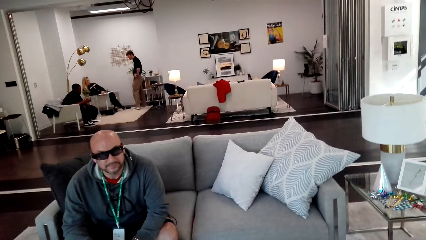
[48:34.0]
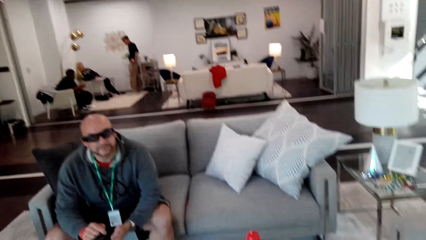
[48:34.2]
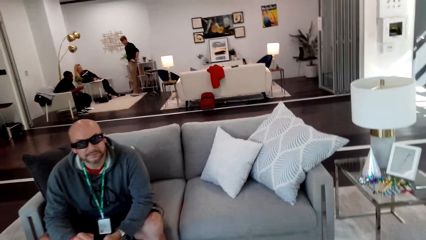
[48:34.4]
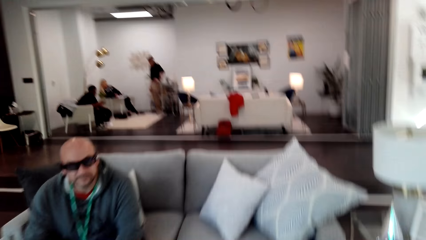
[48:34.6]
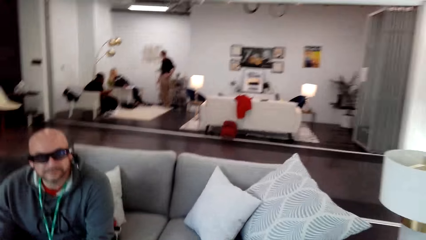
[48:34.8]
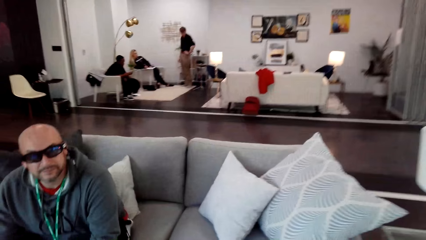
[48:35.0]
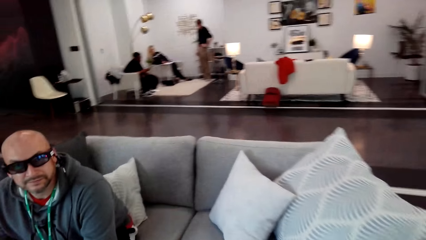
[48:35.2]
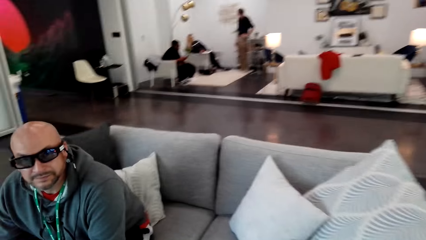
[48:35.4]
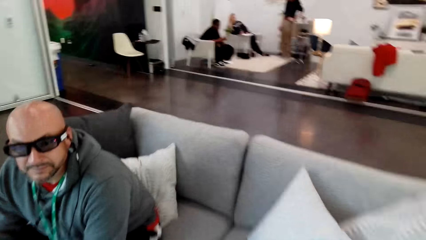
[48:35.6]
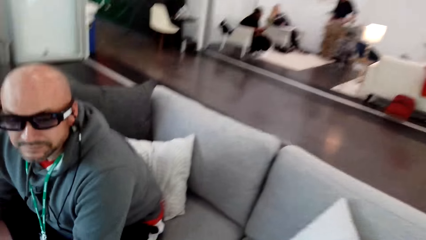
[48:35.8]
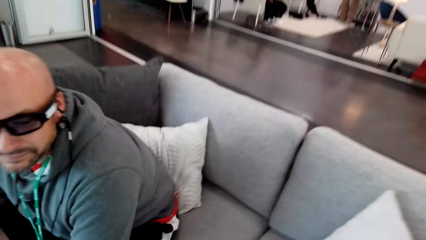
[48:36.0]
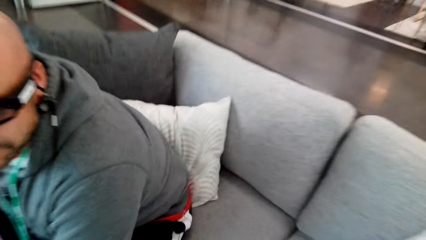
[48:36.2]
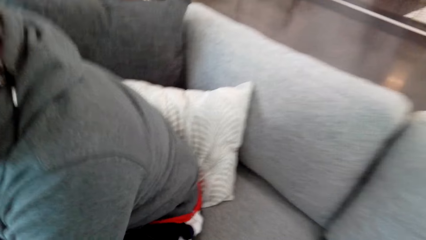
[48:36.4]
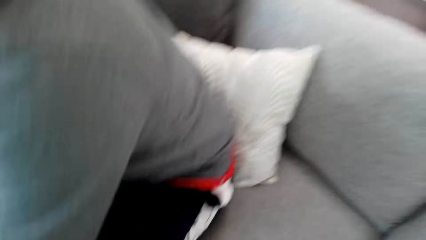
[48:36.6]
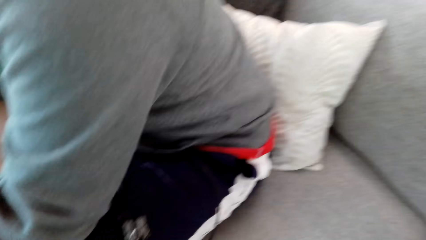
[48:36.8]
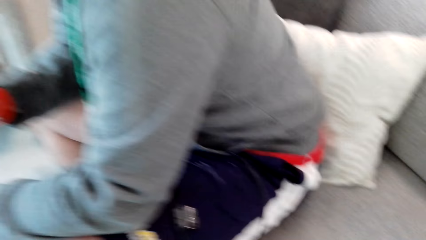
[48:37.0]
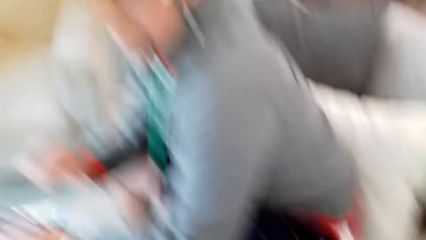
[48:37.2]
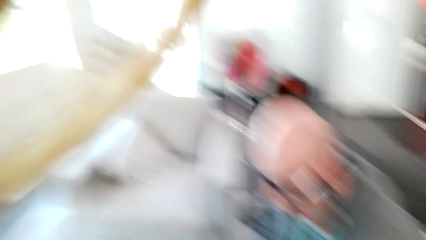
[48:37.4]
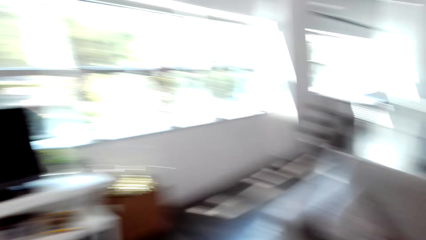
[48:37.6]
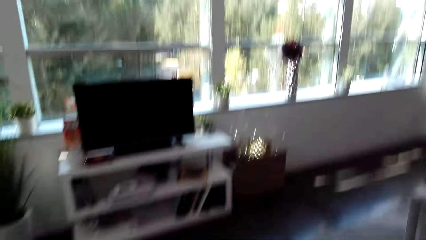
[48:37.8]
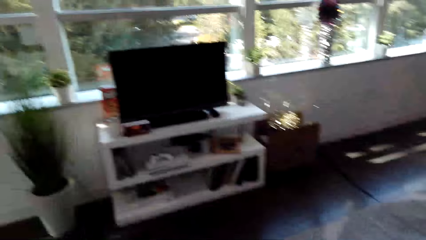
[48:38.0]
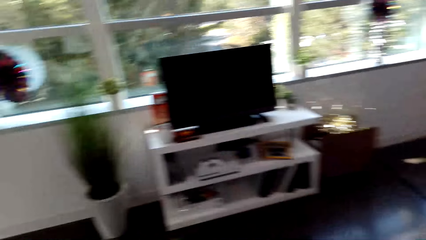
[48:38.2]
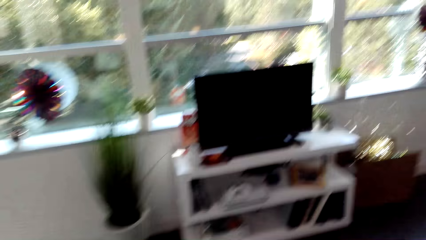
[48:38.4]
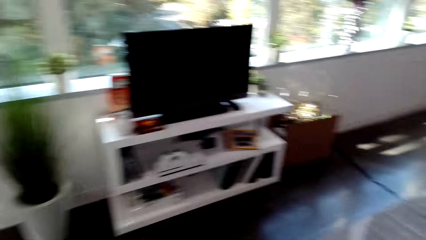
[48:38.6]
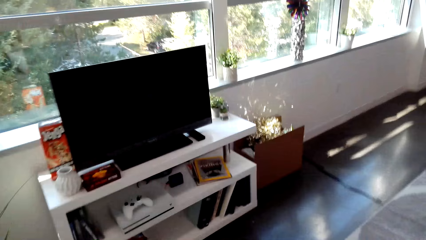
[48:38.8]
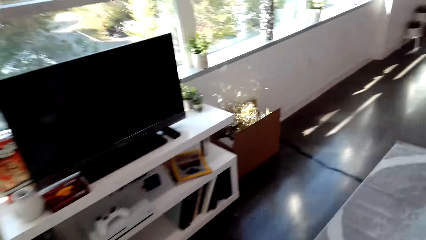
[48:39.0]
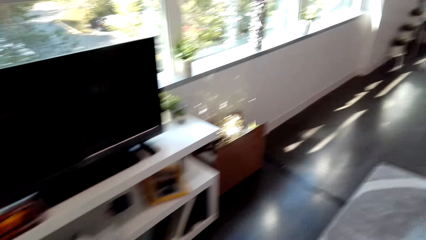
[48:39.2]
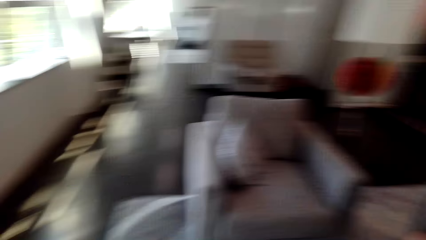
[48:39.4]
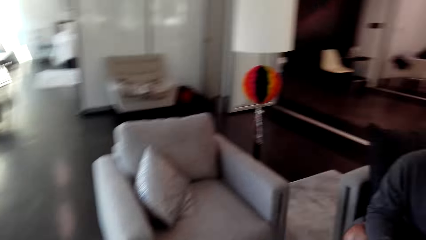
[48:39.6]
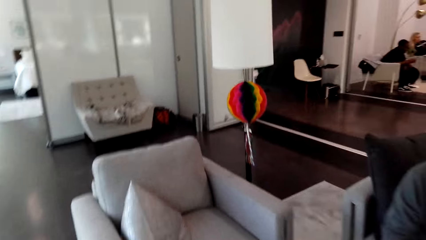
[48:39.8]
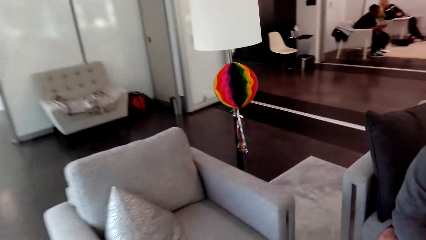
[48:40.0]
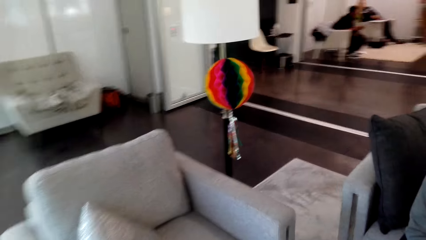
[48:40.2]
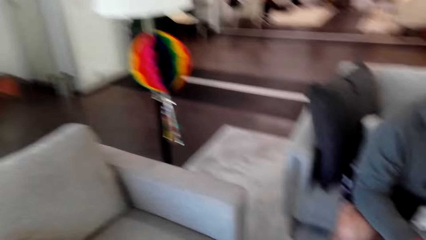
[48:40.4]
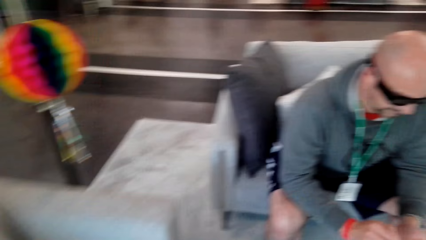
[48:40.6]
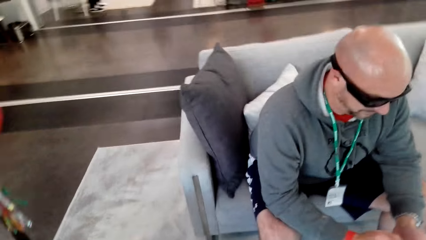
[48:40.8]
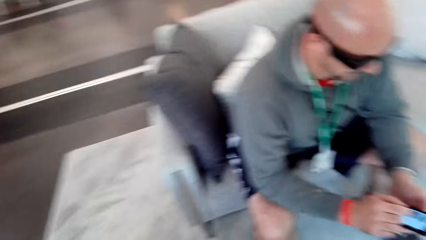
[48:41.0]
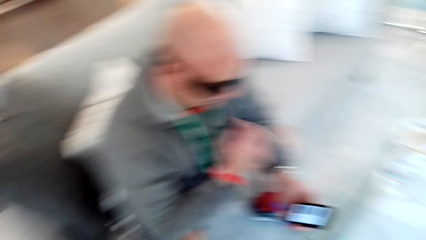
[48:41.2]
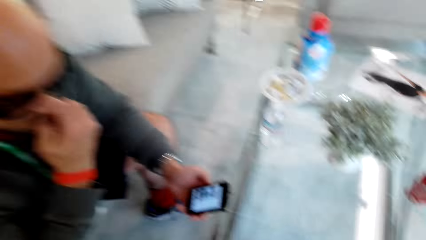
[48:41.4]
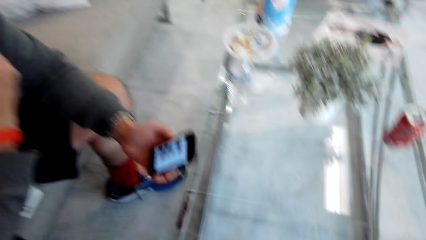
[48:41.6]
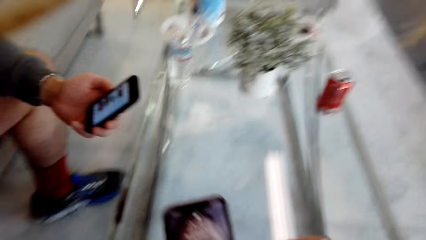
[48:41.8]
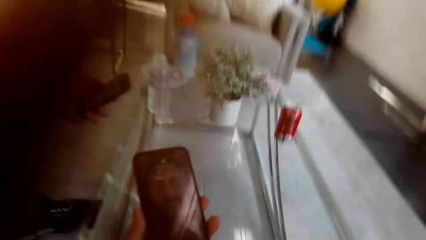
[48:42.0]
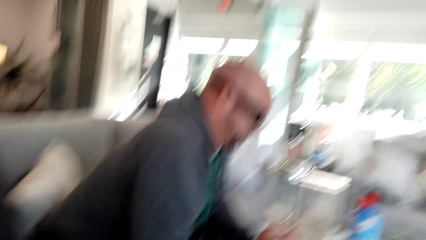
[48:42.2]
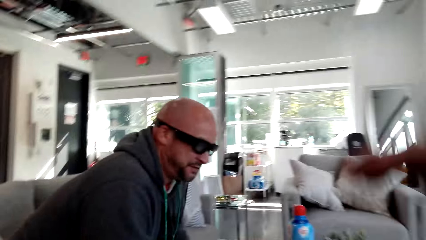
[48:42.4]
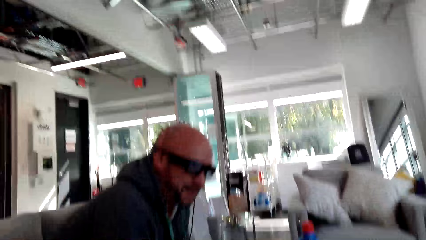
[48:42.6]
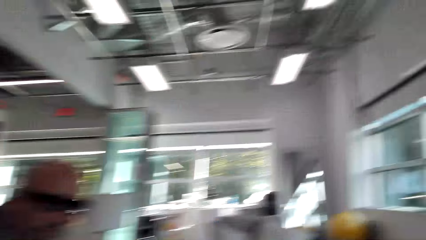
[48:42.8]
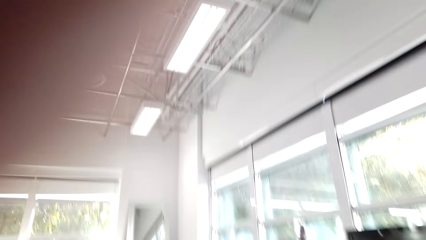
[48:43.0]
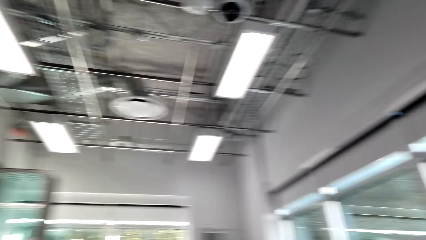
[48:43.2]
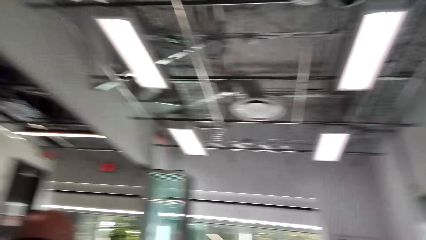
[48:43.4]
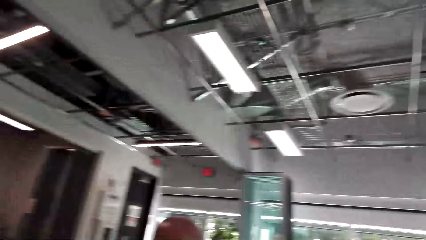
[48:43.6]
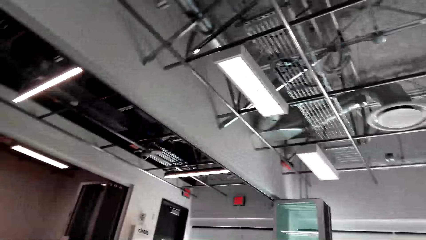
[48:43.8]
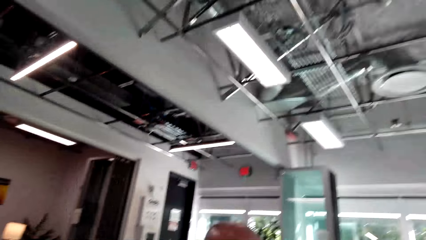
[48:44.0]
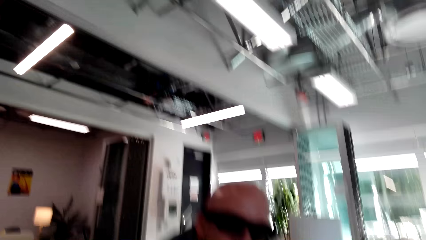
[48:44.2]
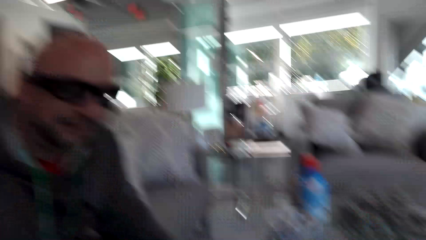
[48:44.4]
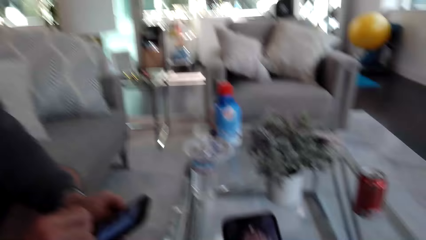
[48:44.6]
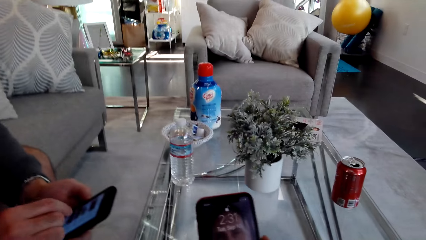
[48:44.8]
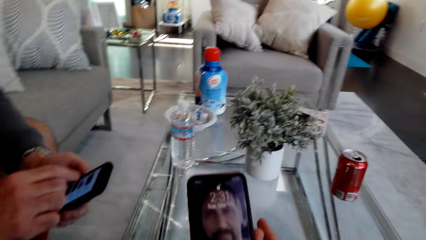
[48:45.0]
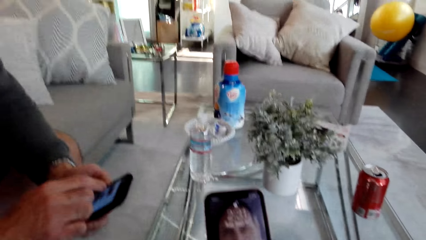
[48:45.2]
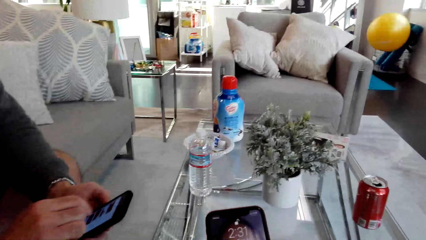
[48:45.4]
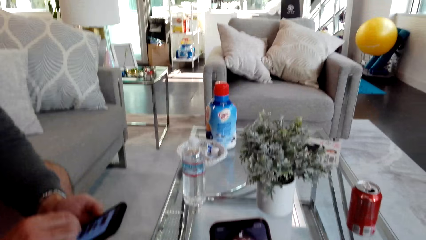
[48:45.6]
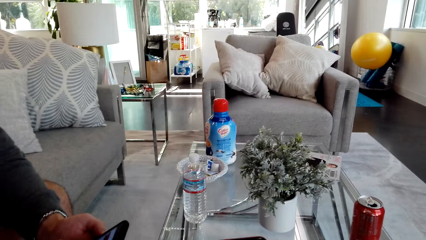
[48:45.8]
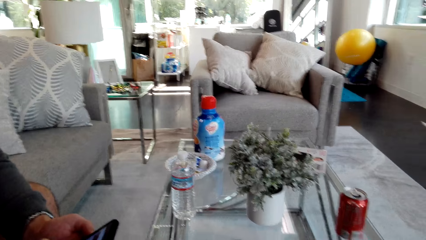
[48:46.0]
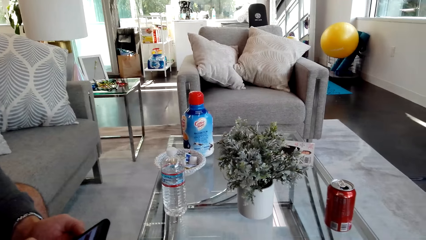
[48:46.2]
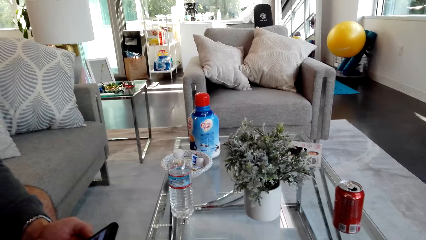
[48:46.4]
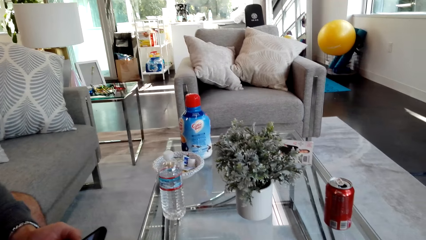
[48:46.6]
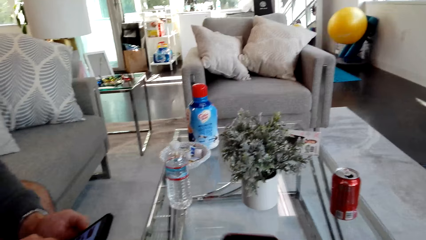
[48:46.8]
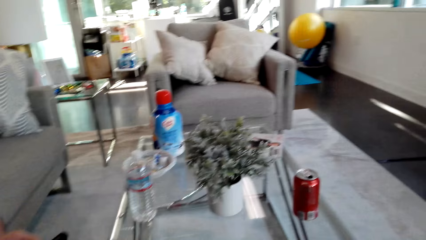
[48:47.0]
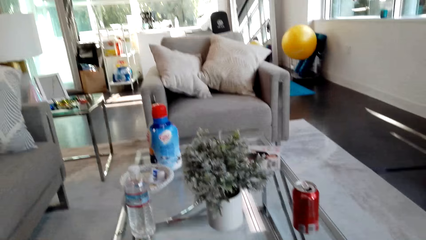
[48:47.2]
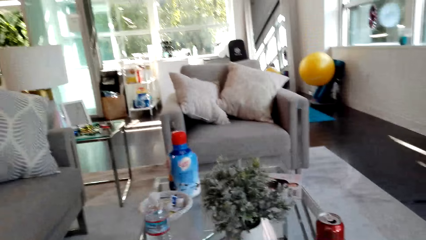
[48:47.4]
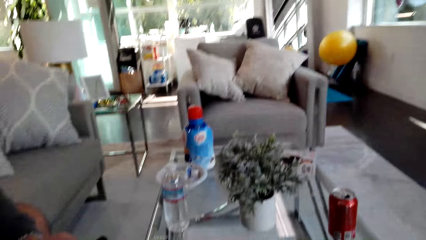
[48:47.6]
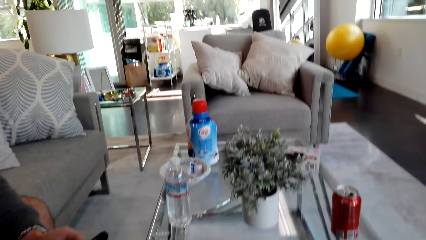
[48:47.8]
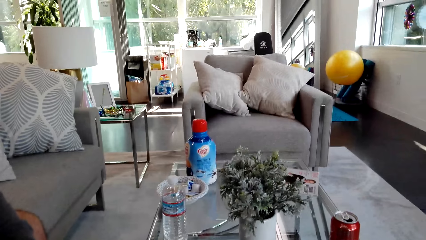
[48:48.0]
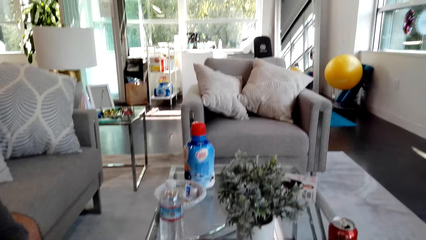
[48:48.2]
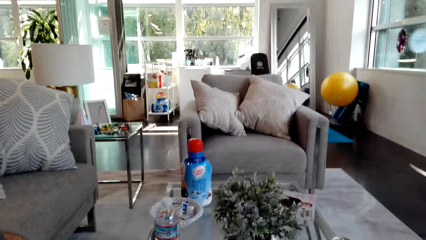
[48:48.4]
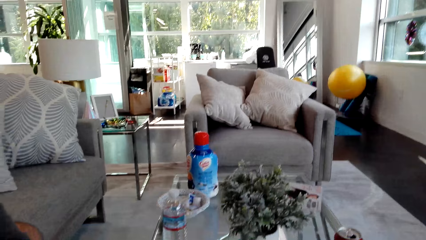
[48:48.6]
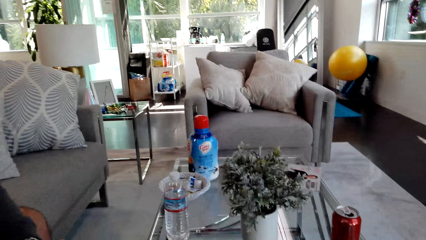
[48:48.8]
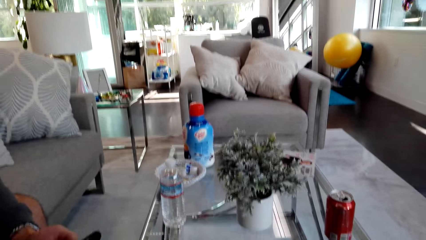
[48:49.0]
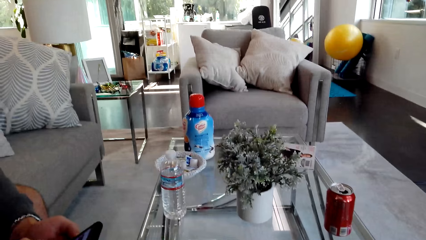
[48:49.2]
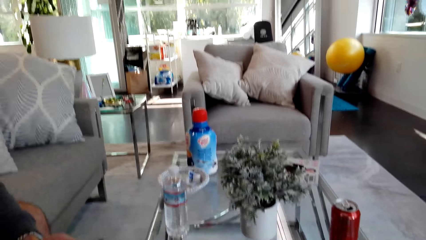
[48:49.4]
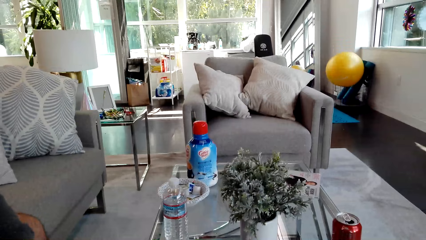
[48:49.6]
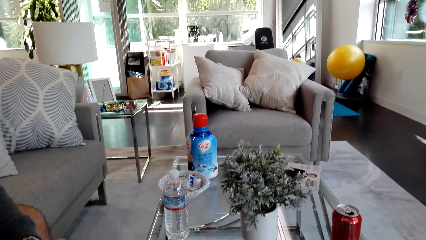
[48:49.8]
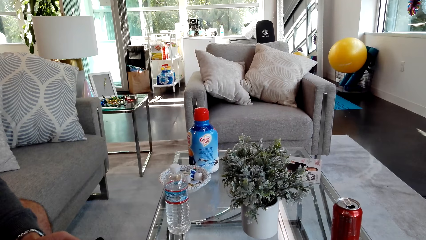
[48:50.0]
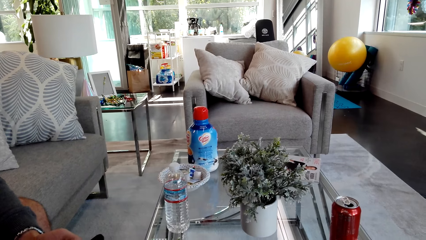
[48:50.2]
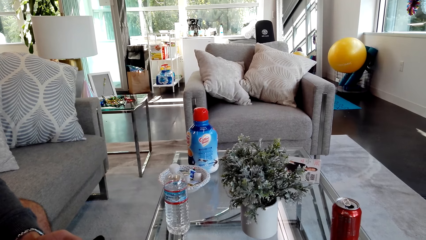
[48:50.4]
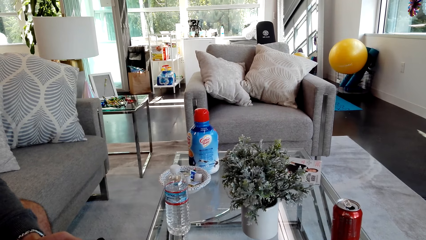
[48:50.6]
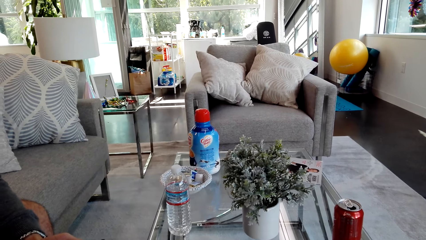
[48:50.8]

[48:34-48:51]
The camera wearer looks at a man. They look around. The man uses the phone. The camera wearer uses the phone and dialogs with the man.
